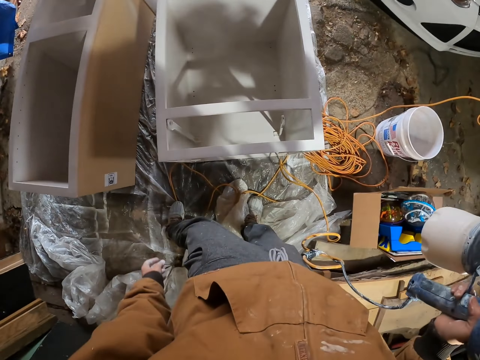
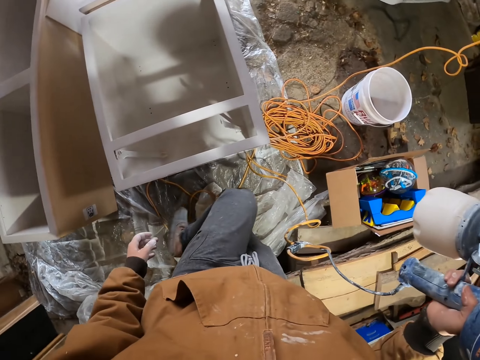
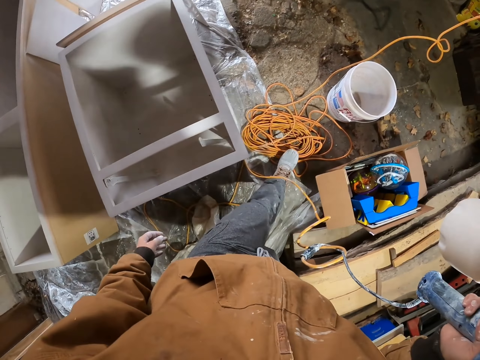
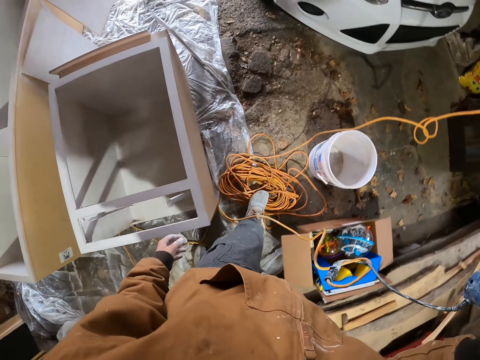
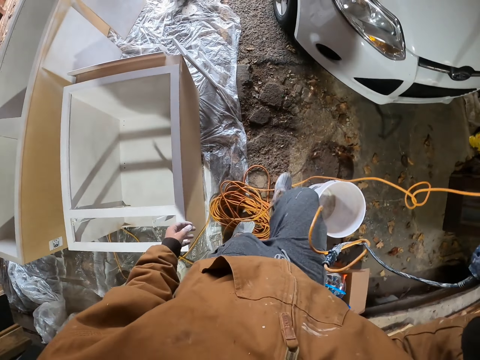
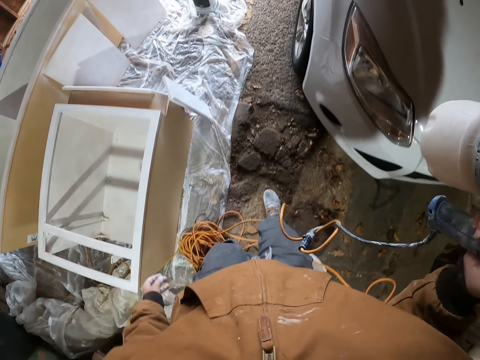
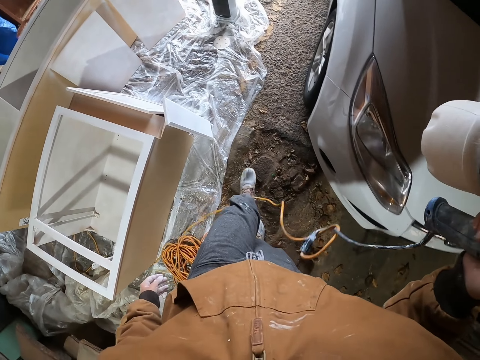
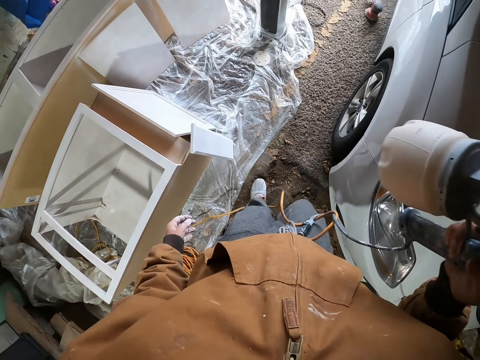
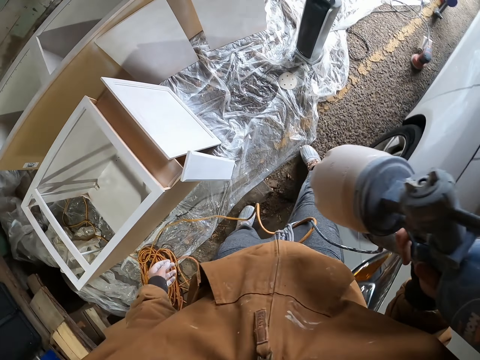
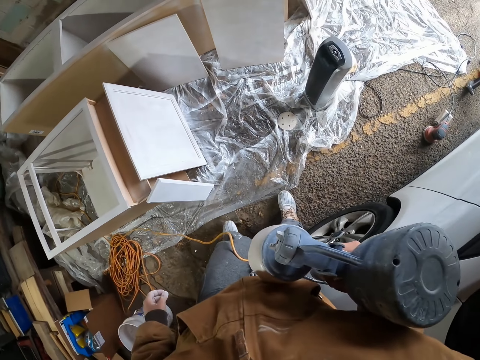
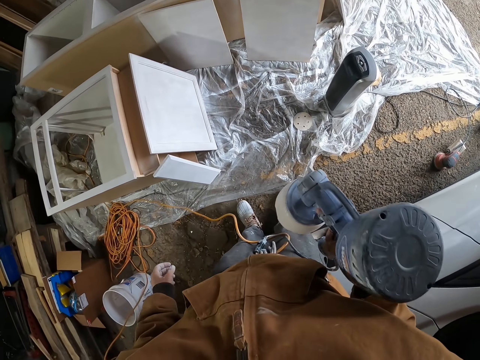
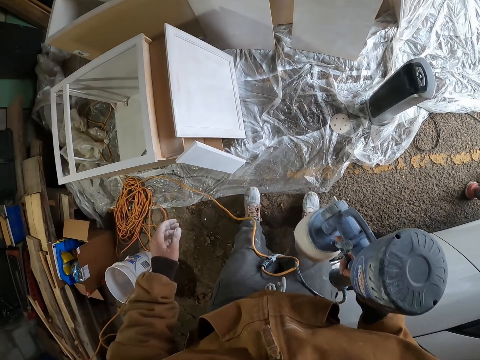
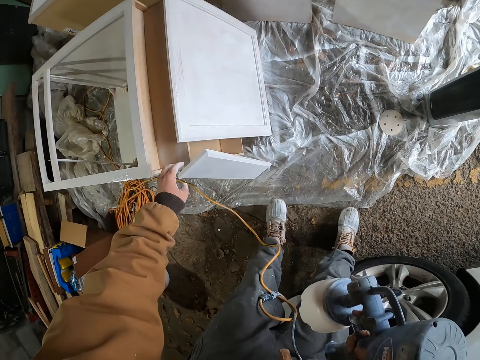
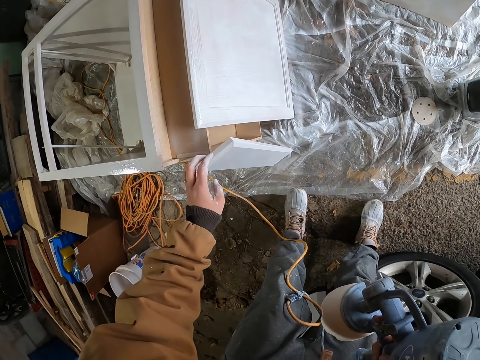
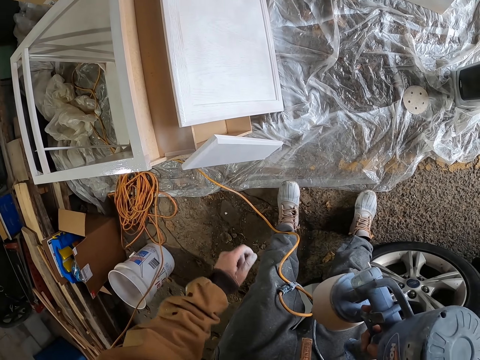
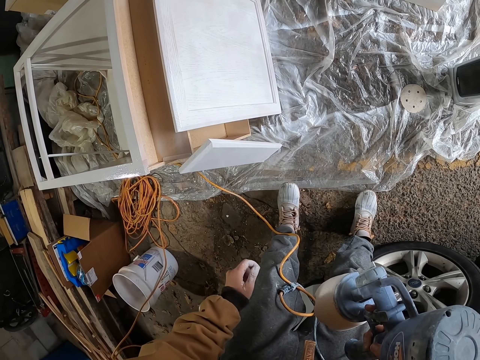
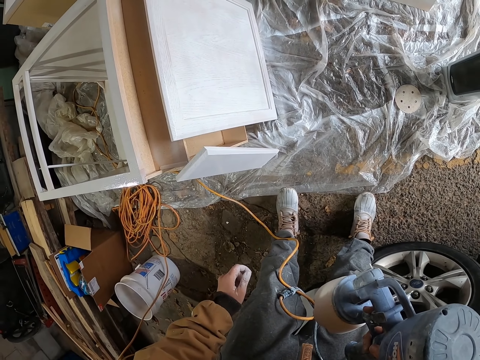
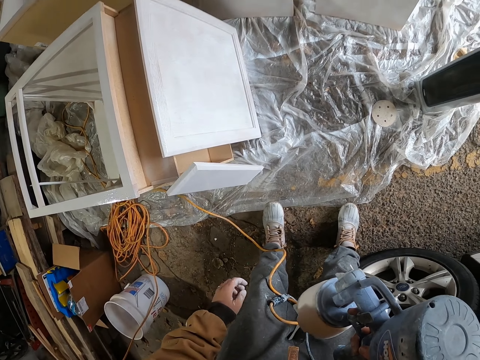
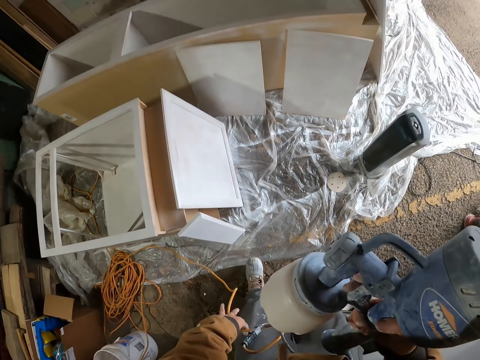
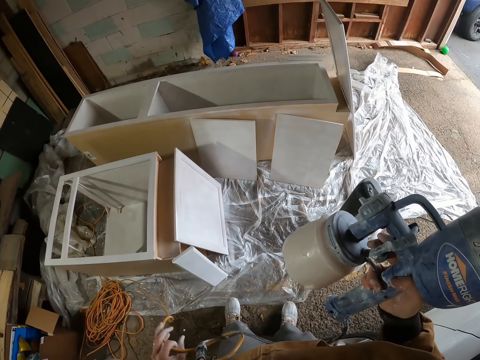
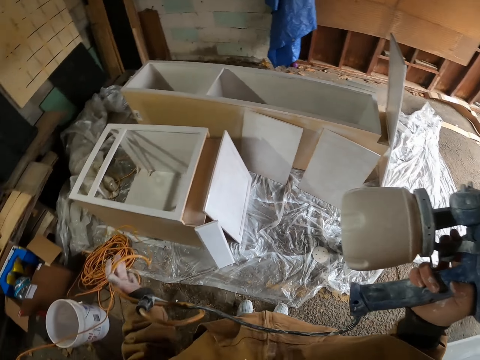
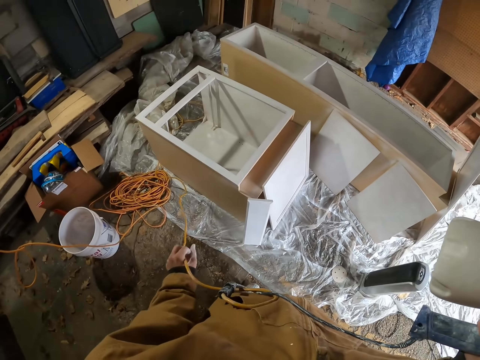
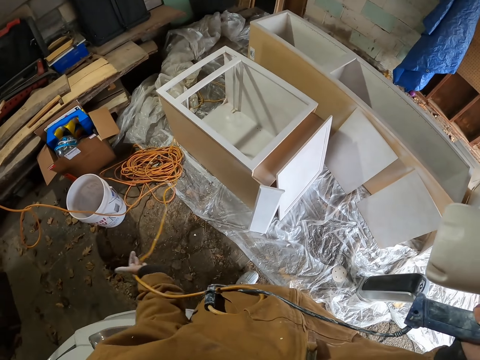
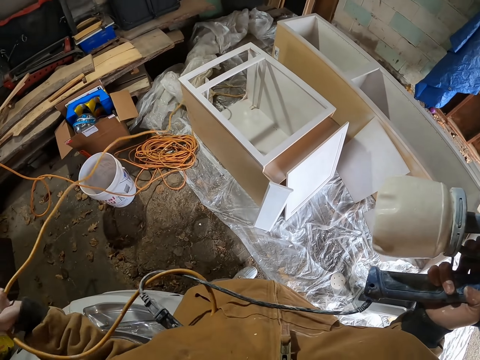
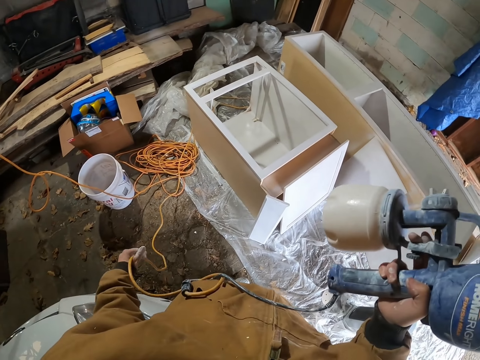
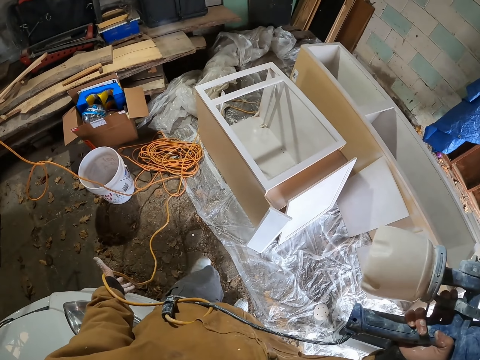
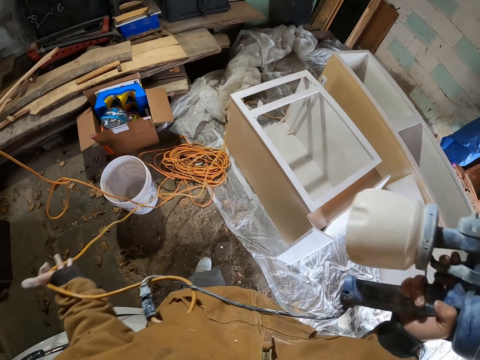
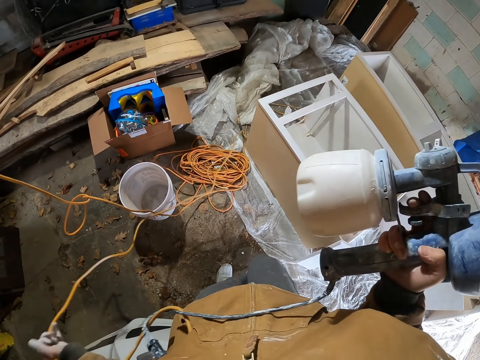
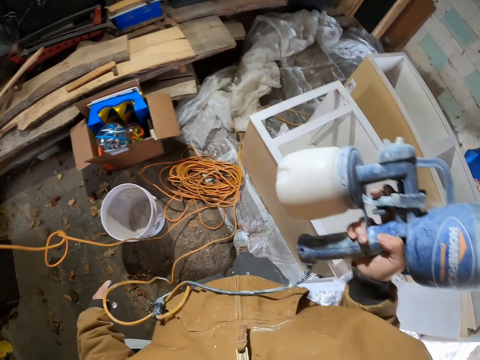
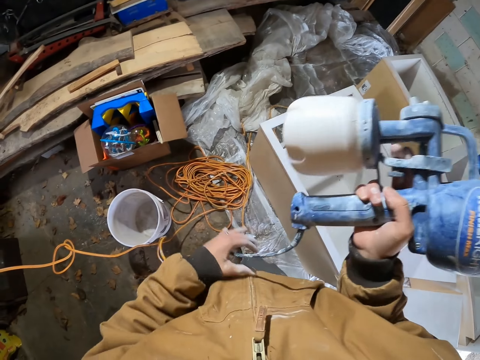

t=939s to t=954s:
The camera wearer walks to the other side of a piece of furniture. They touch wood. They hold the furniture with a hand. They look at the wood. They stare at the ground. They hold a cable and pull the cable.

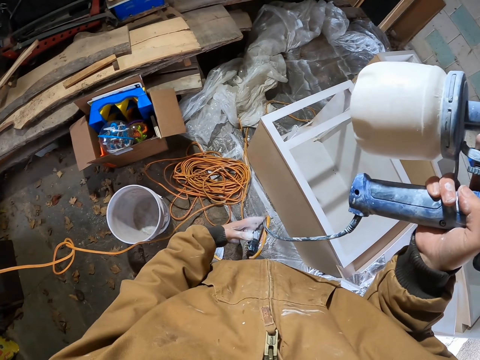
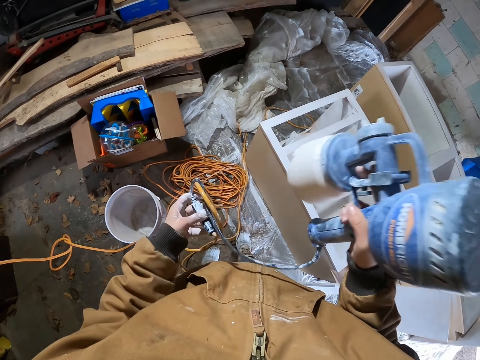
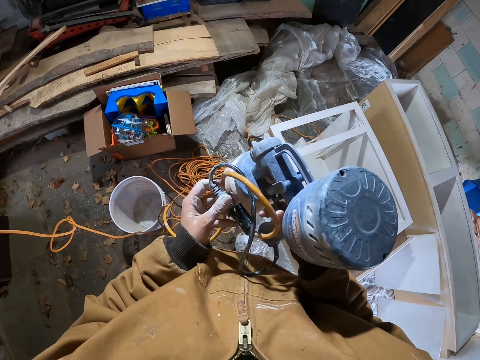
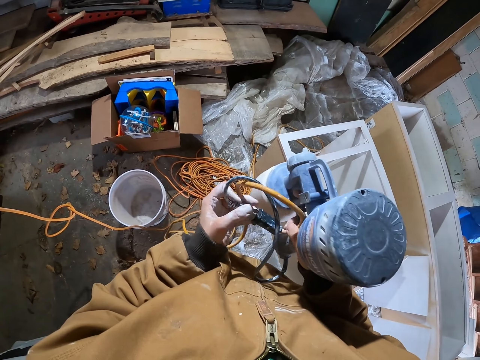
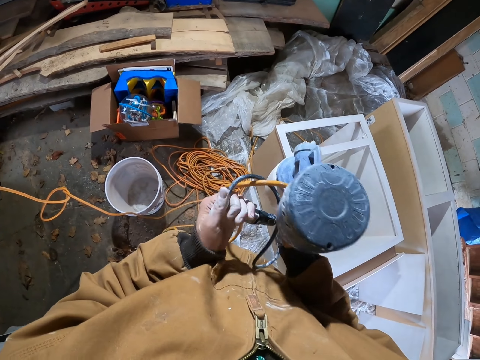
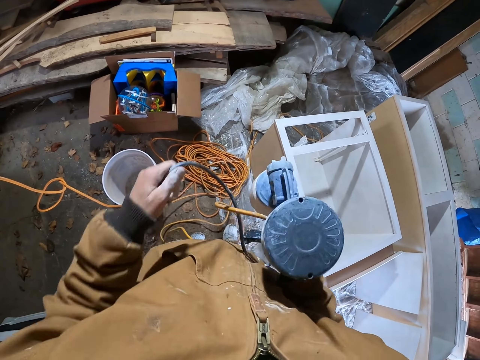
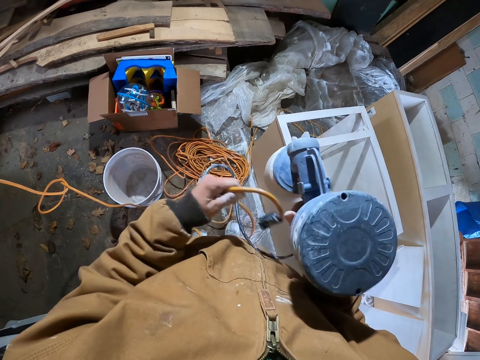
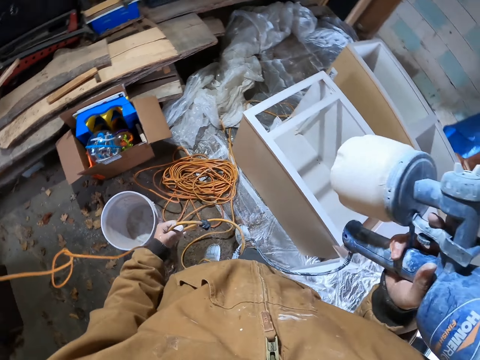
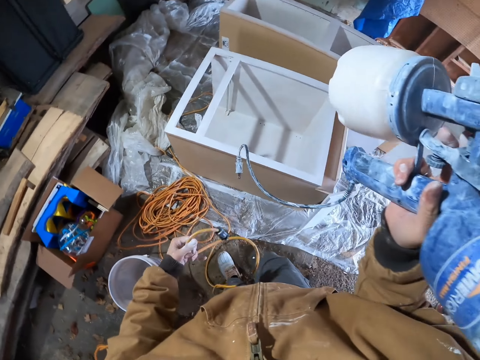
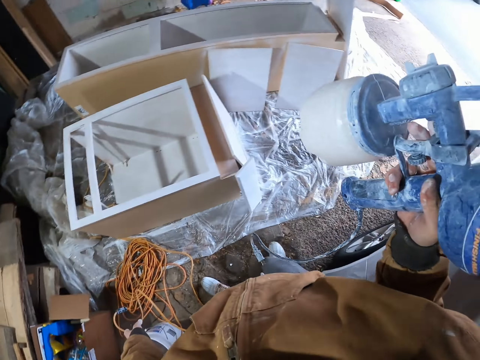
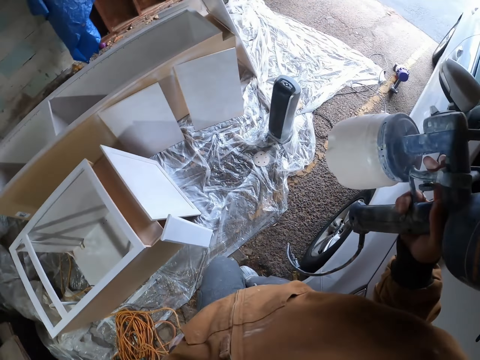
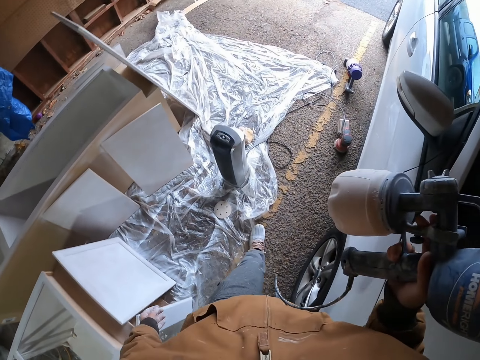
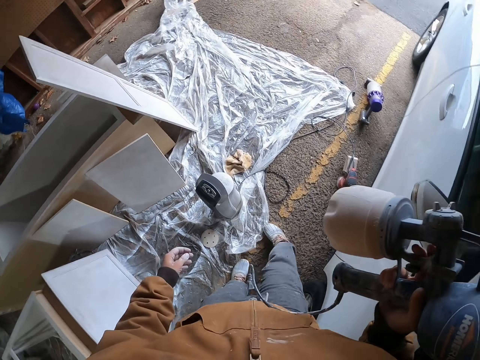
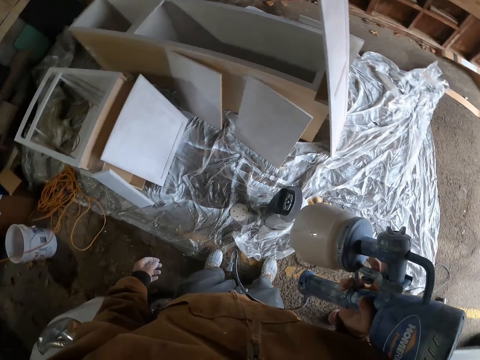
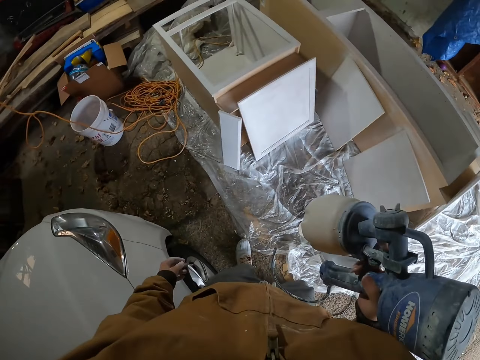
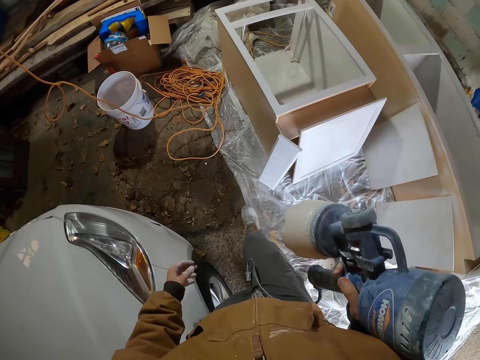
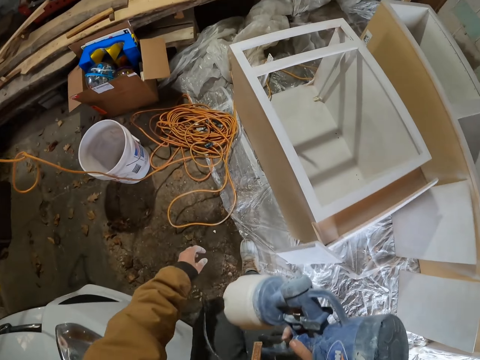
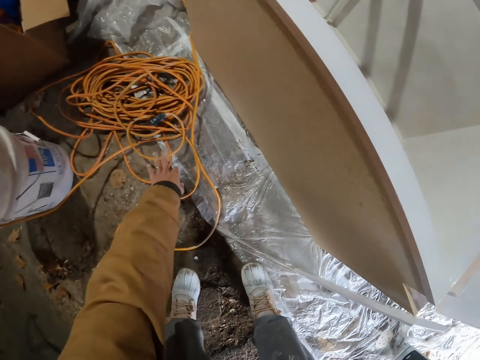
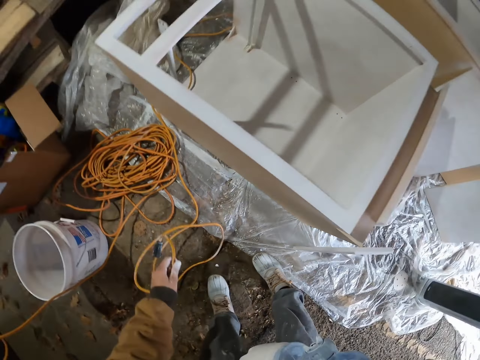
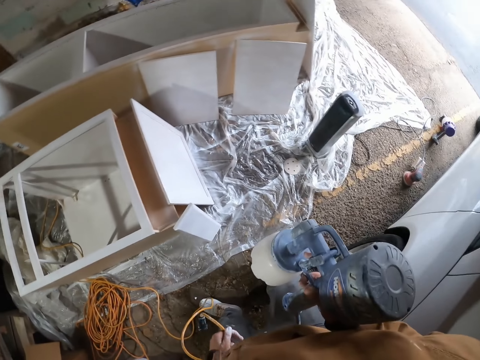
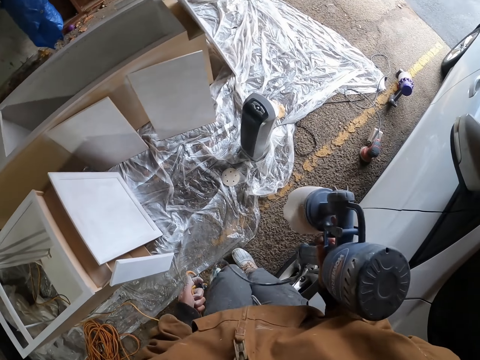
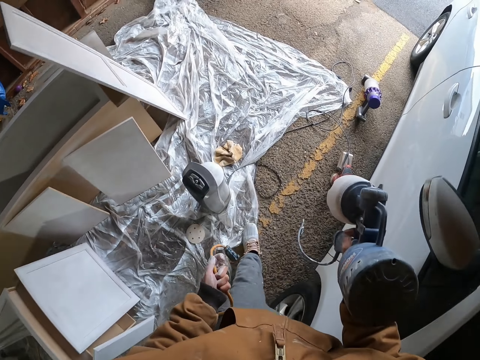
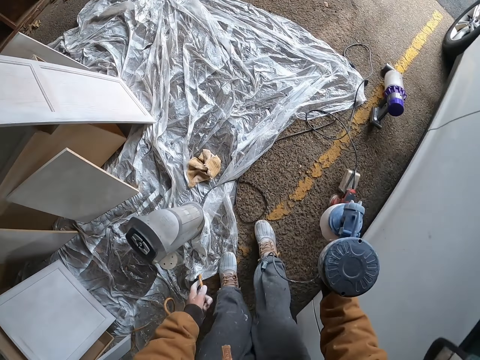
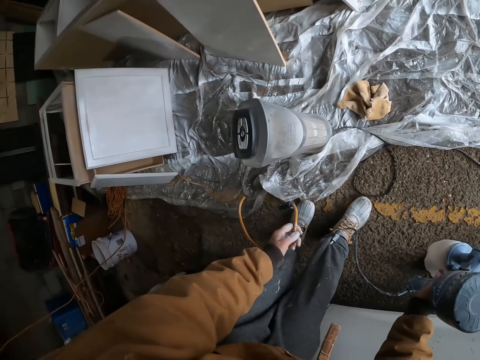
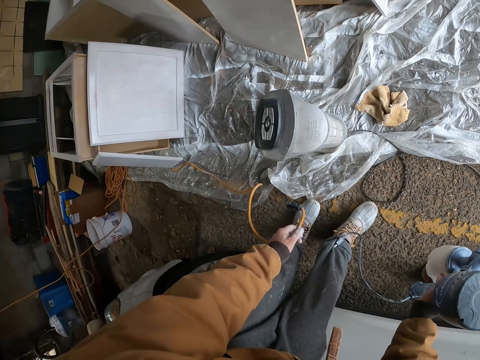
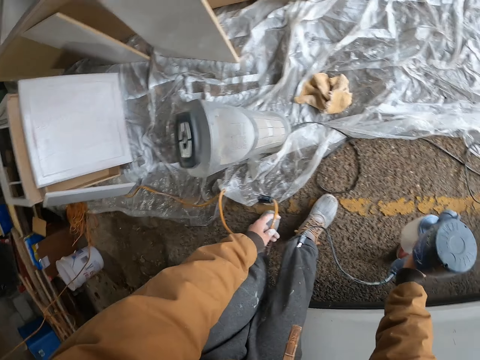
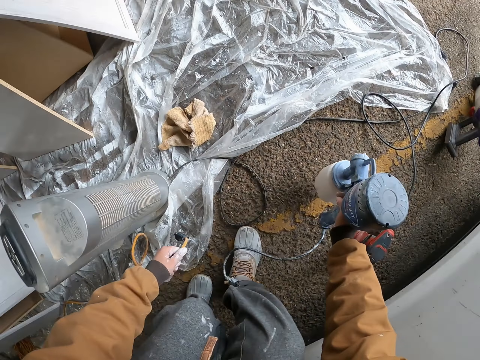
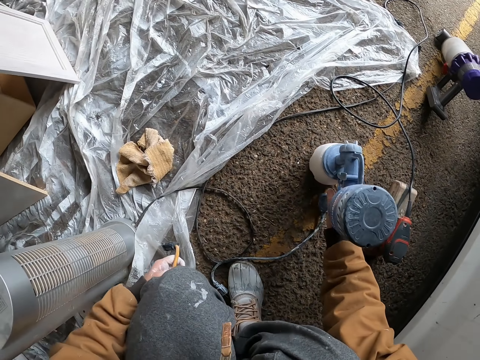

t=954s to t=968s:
The camera wearer disconnects the power cable of a paint gun with hands. They drop a plug. They walk near a piece of furniture. They pick up a cable on the ground. They walk near the furniture. They squat. They put the paint gun down.
